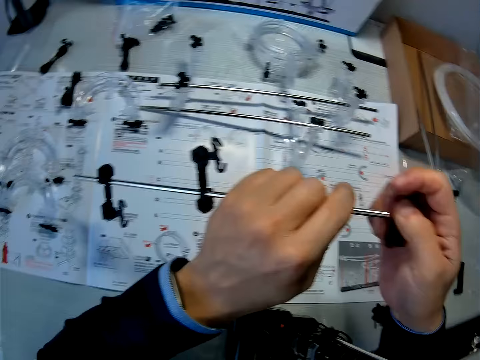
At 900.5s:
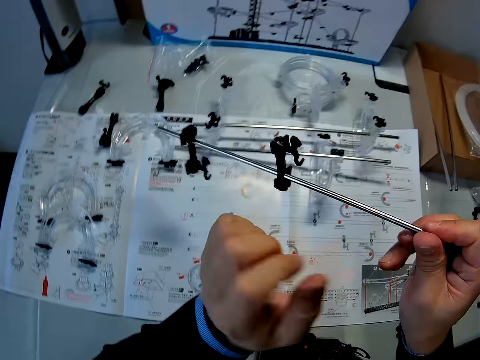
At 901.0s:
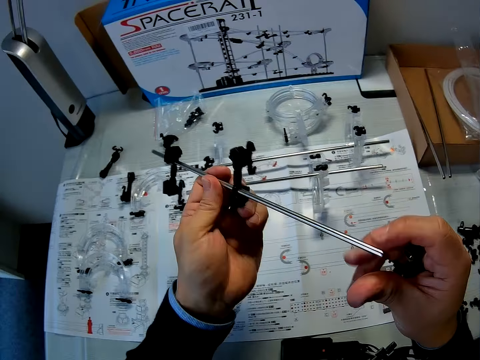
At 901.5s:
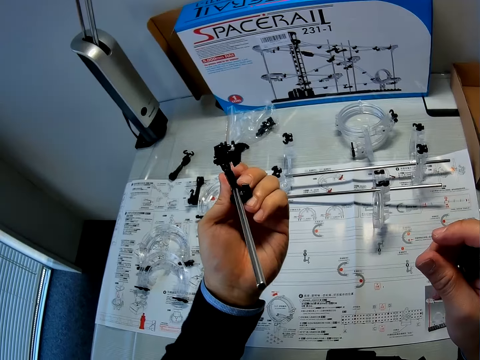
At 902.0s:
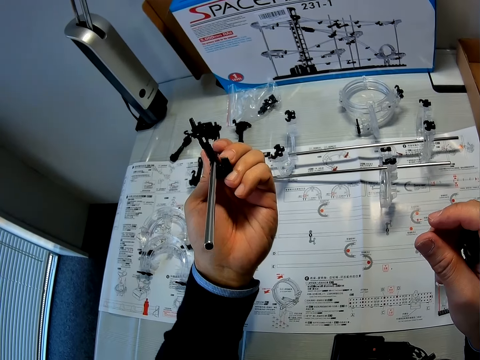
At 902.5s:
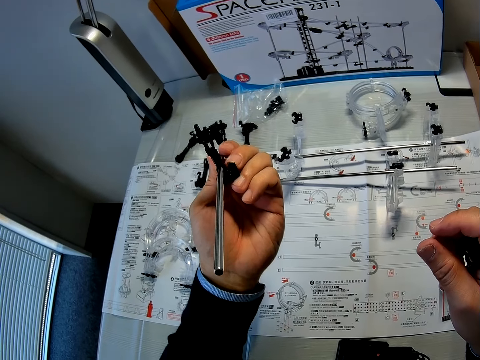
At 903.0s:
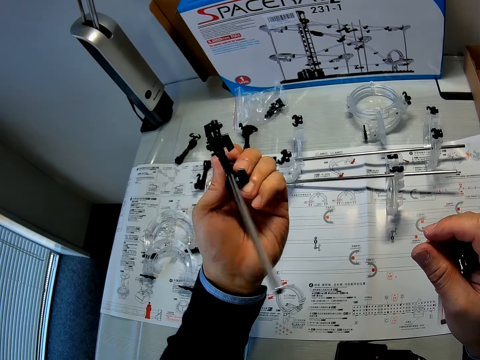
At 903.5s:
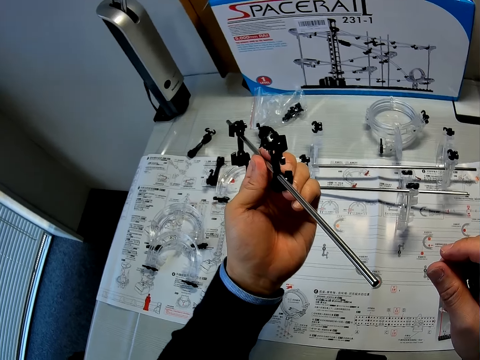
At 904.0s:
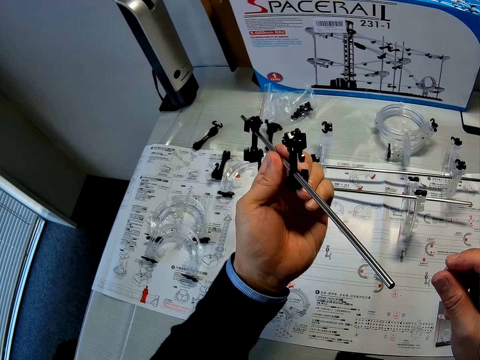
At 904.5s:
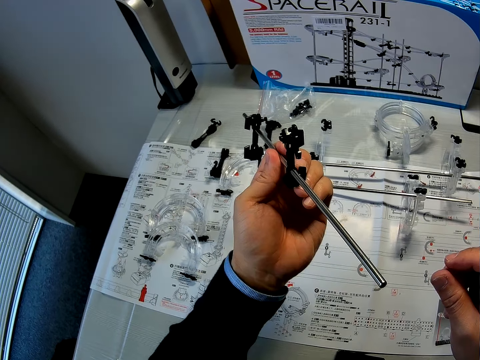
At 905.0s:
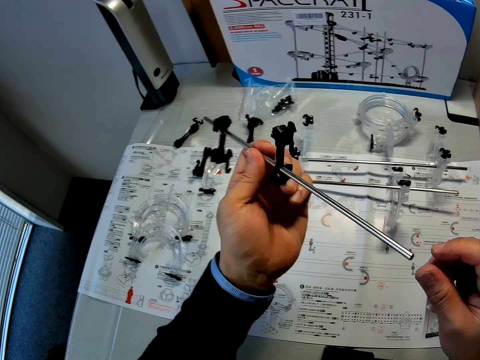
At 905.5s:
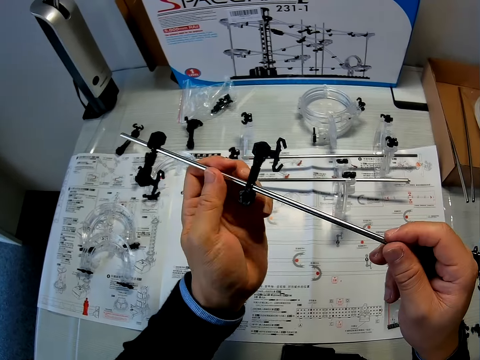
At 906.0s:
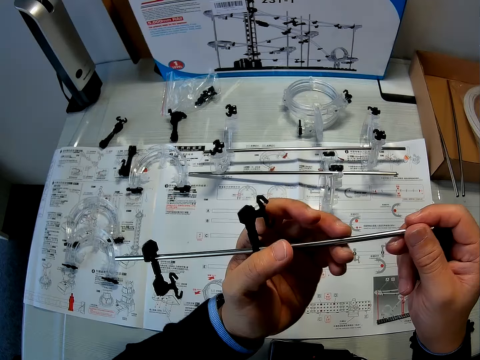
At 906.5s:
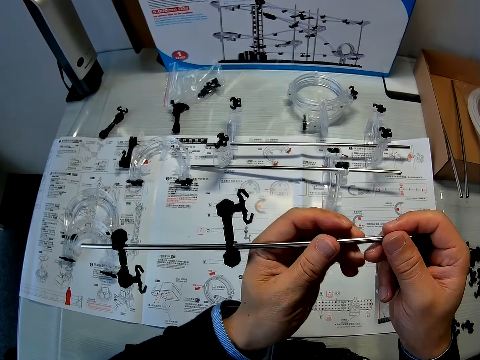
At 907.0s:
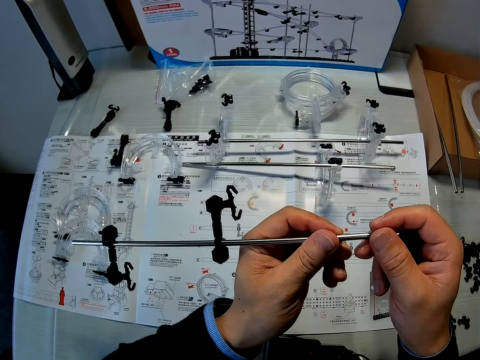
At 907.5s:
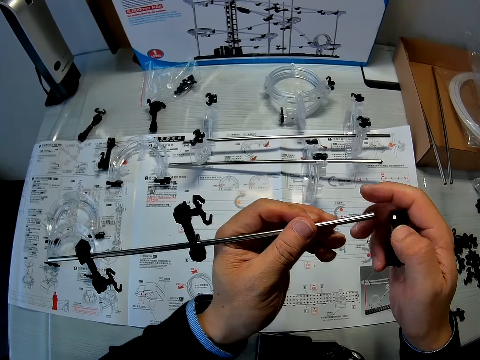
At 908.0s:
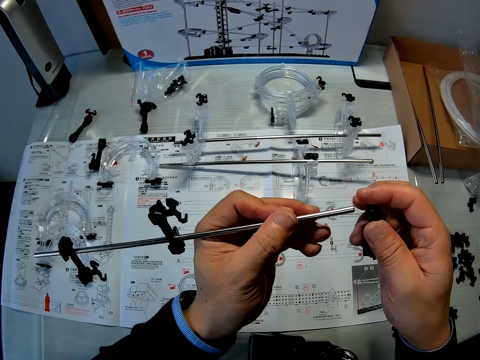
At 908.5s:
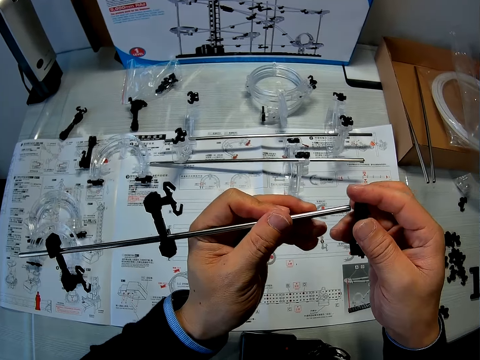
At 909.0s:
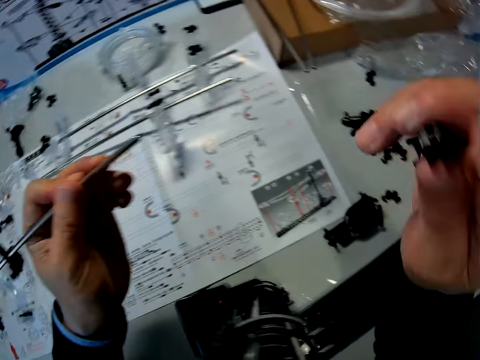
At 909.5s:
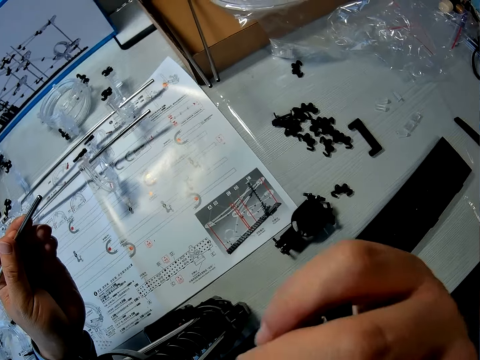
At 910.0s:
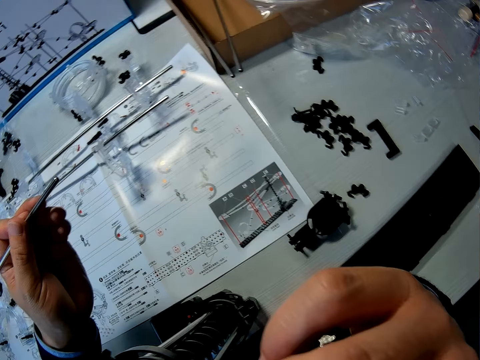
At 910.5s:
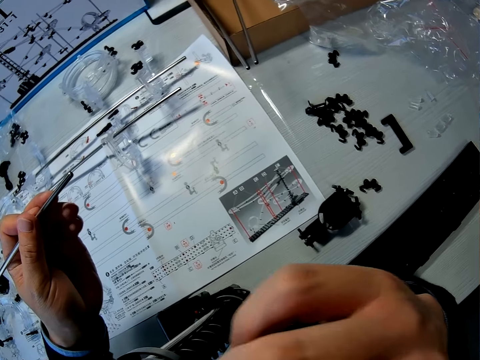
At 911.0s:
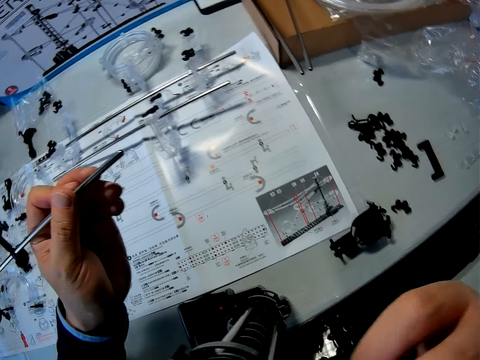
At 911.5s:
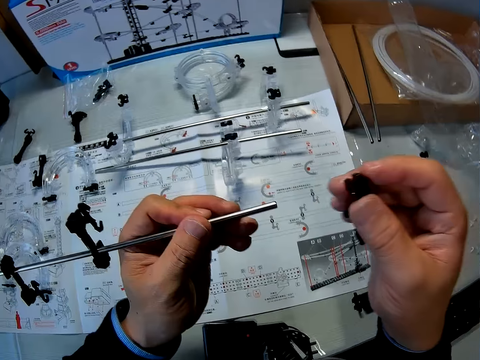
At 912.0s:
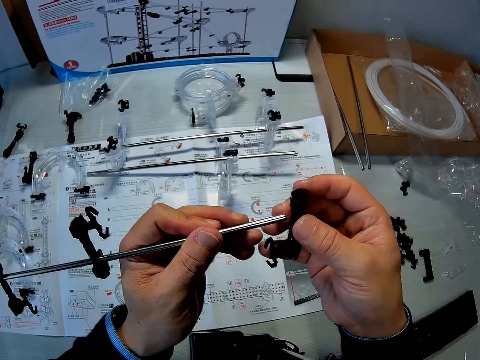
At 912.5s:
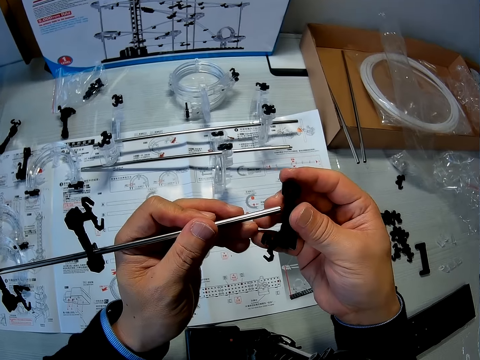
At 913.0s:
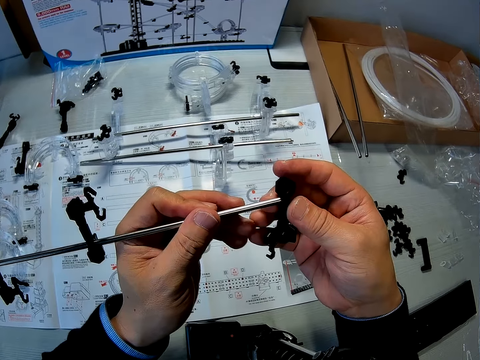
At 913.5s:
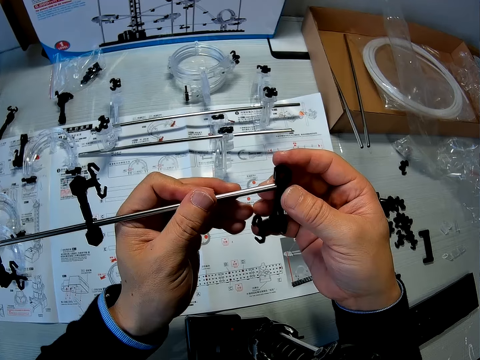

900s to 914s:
The camera wearer exchanges the hand holding the shaft. He holds the shaft with the right hand. He exchanges the hand holding the shaft. He checks the shaft in his left hand. He holds the shaft with both hands. He holds the shaft with one hand. He inserts the arm holder into the shaft. He scratches his eyes with his right hand. He inserts the arm holder into the shaft.

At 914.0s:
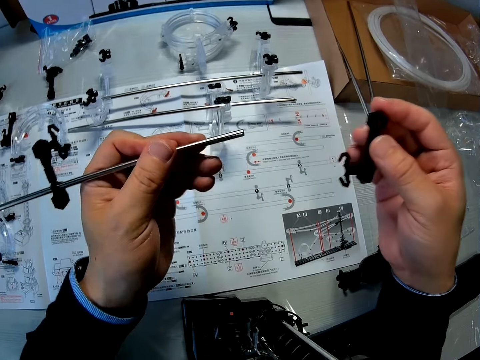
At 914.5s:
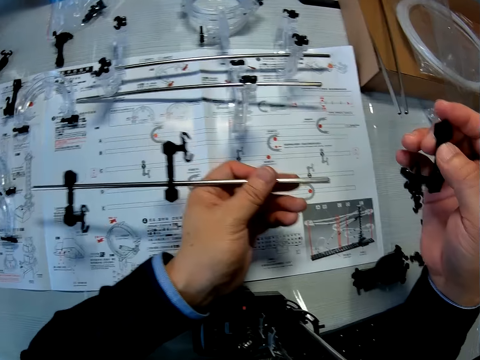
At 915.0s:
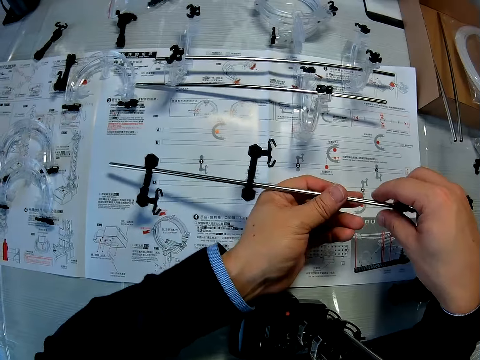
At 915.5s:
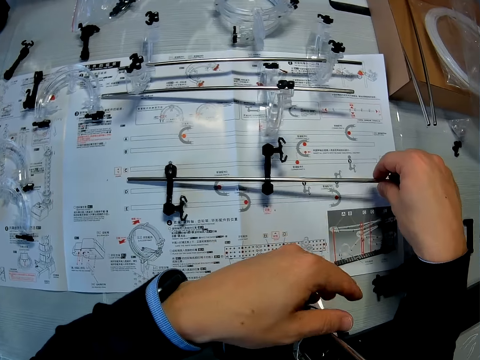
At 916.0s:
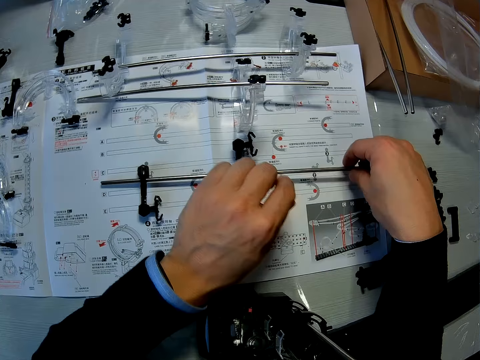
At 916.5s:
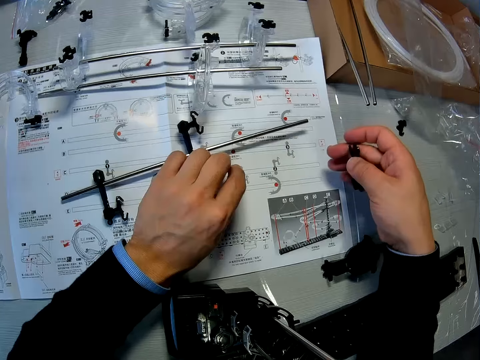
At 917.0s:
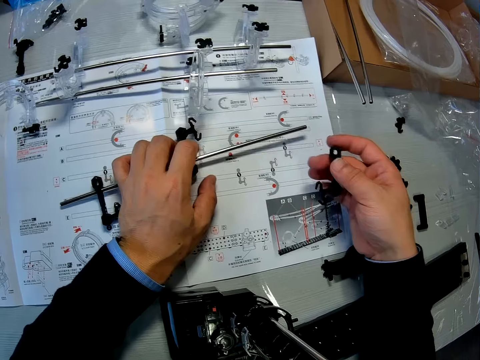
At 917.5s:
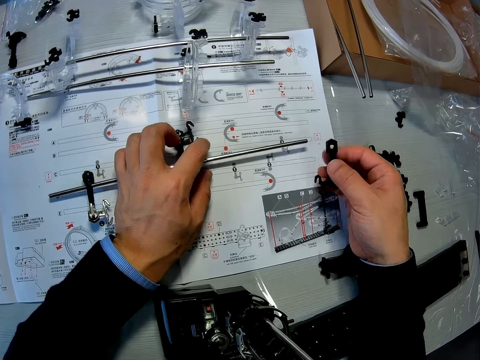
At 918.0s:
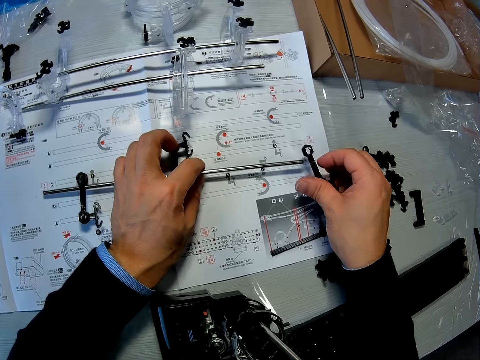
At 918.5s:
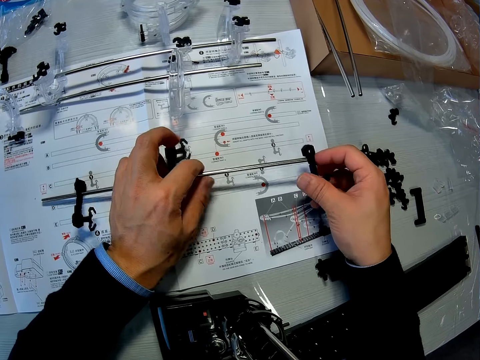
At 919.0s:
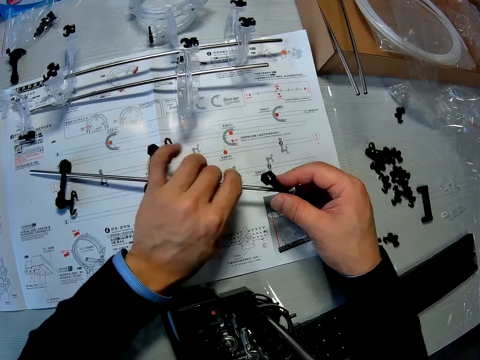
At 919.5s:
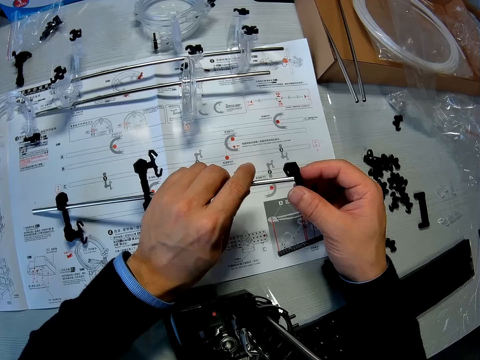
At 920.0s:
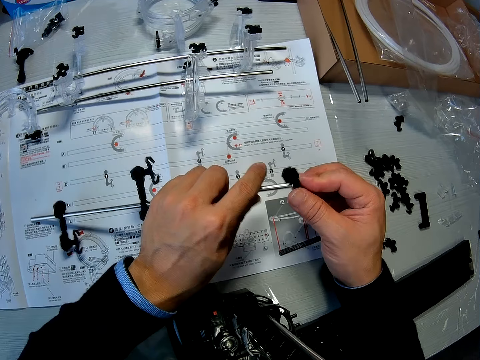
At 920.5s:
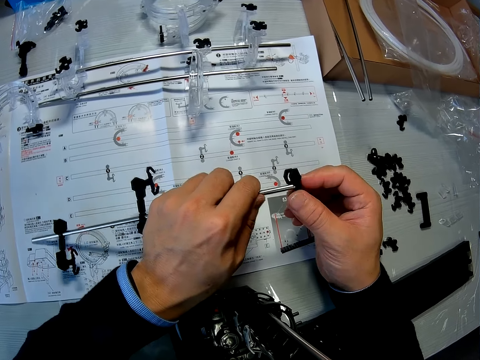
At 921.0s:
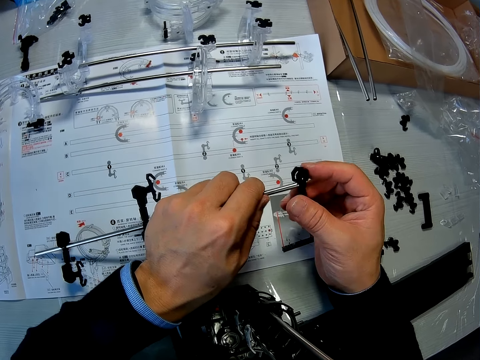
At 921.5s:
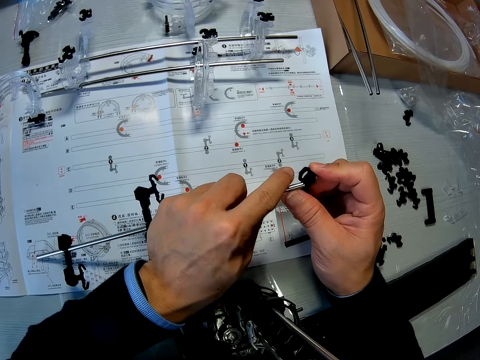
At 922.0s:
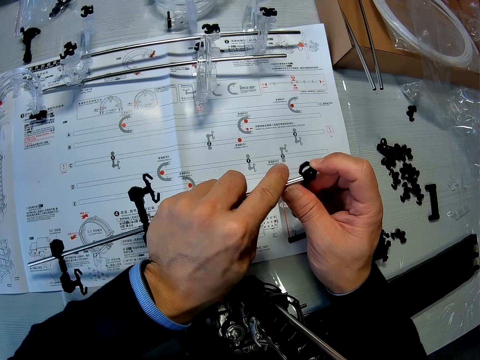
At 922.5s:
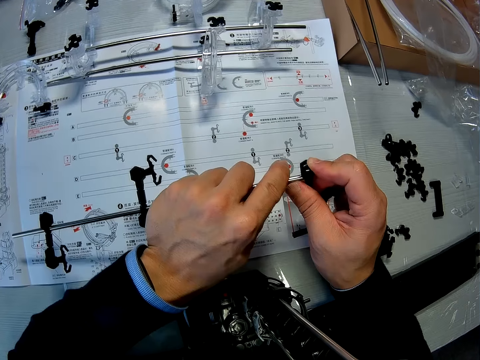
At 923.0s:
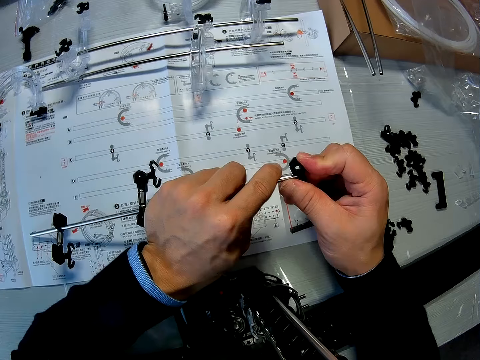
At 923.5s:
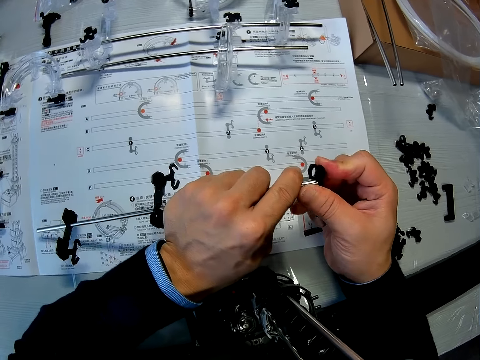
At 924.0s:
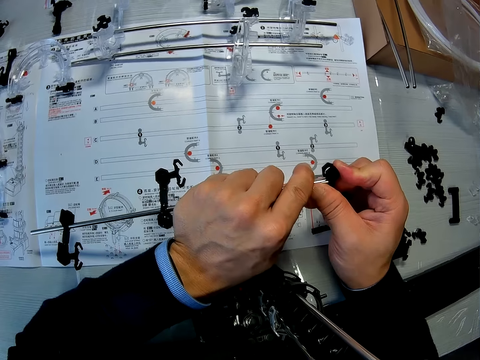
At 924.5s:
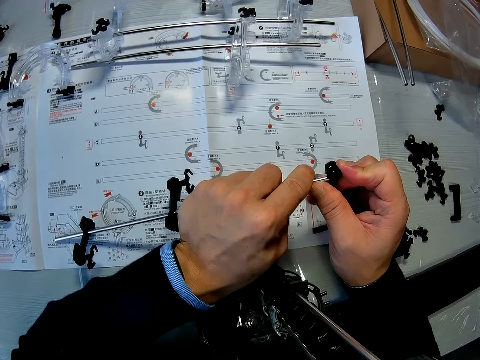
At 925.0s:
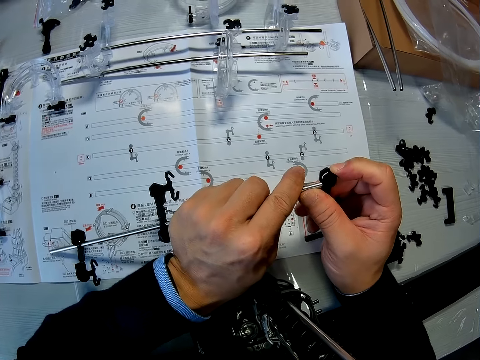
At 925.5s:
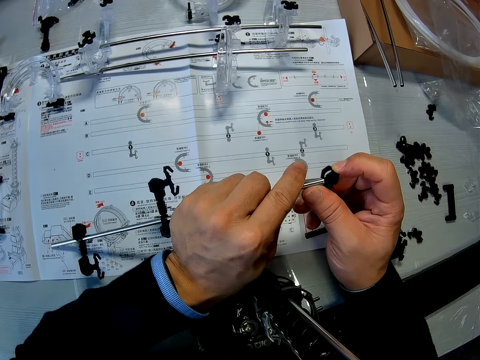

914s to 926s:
The camera wearer lowers the shaft on the manual on the table. They exchange the hand holding the shaft. They lift the shaft. They insert the arm holder into the shaft.
